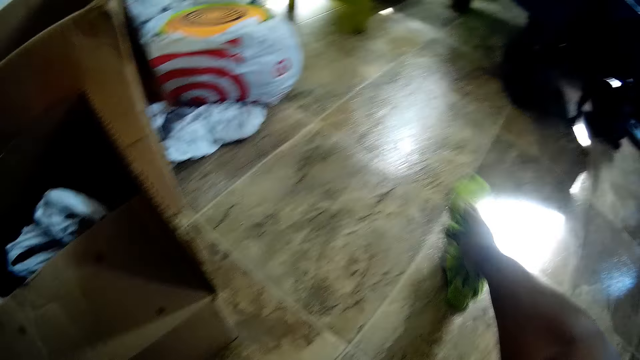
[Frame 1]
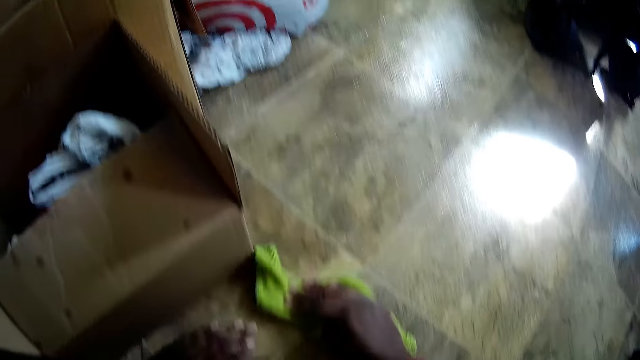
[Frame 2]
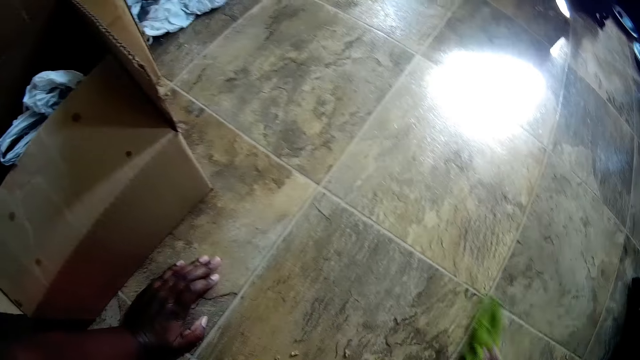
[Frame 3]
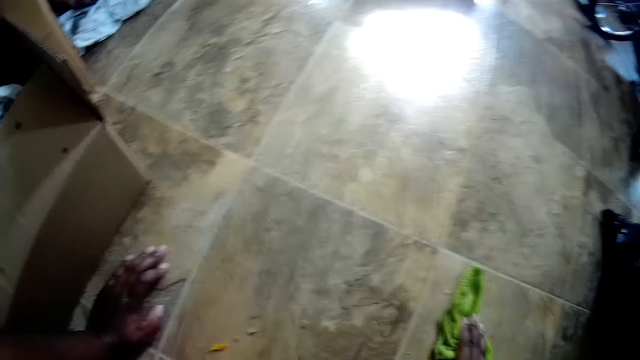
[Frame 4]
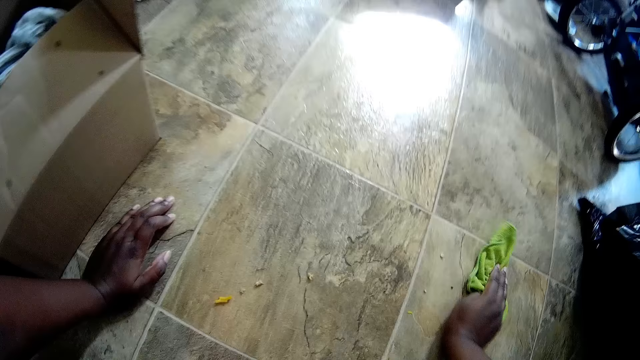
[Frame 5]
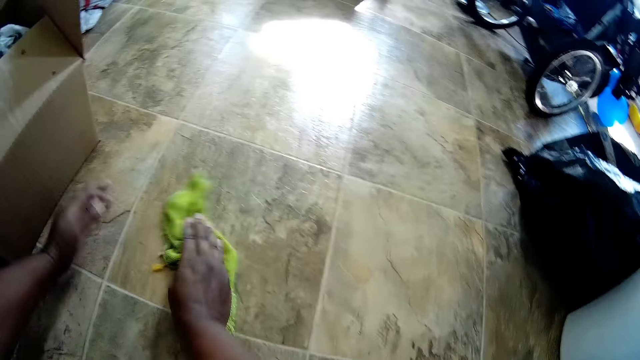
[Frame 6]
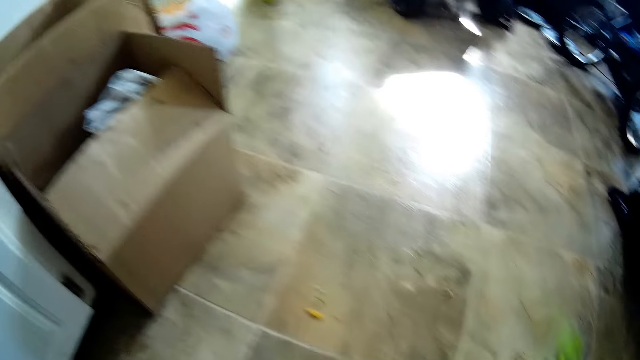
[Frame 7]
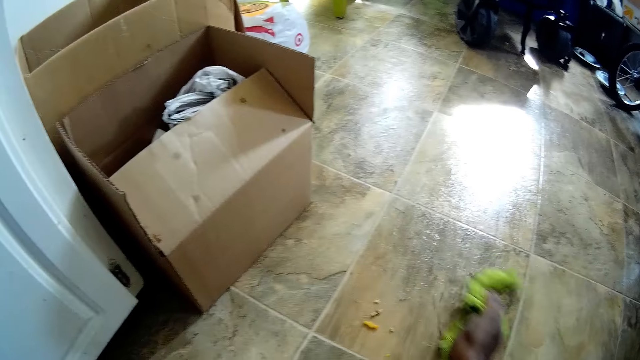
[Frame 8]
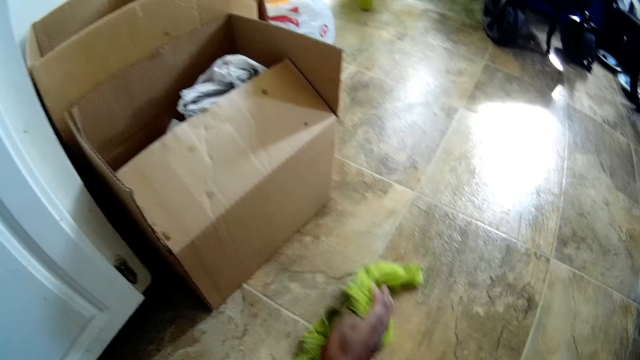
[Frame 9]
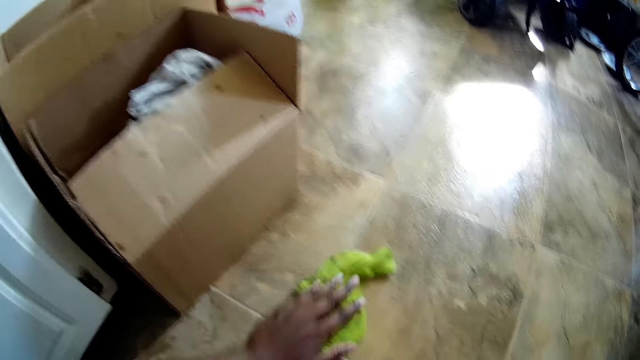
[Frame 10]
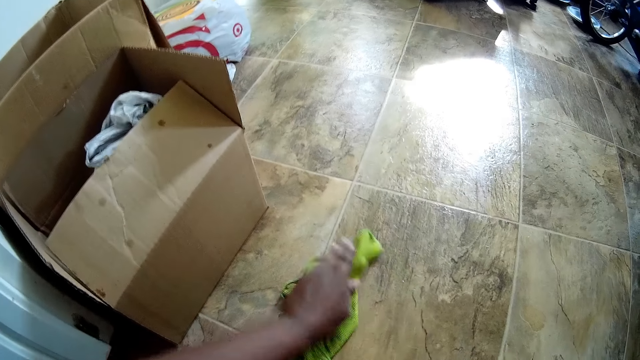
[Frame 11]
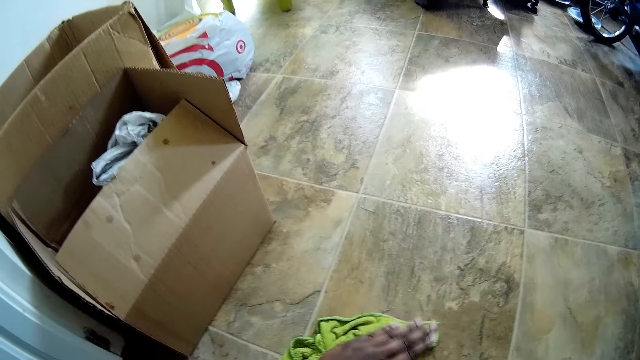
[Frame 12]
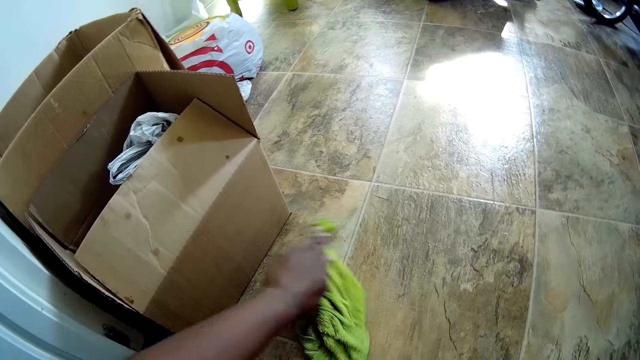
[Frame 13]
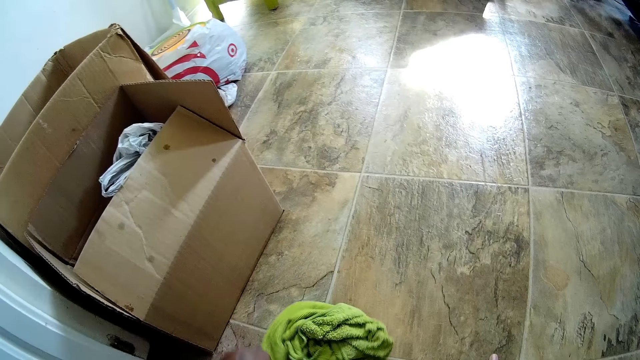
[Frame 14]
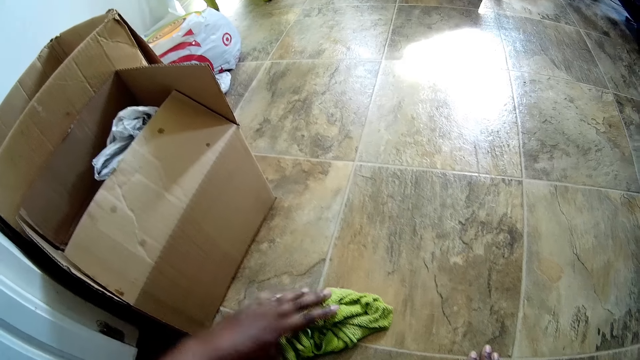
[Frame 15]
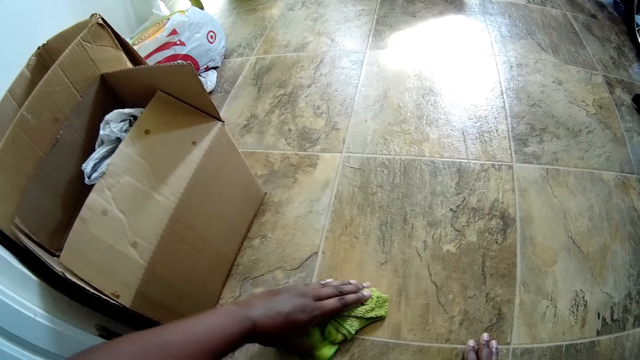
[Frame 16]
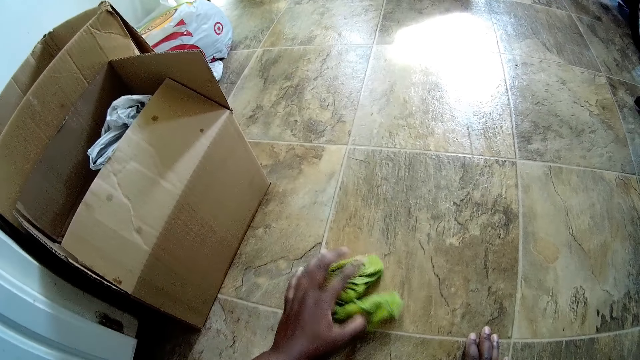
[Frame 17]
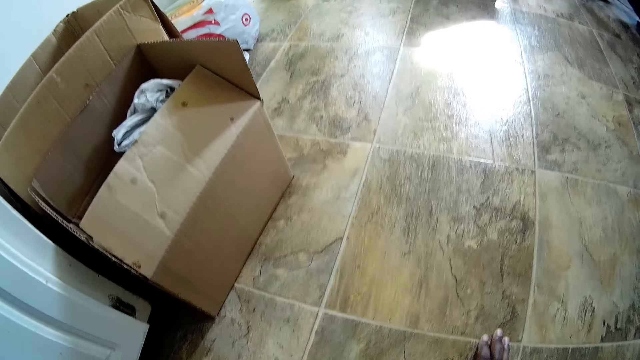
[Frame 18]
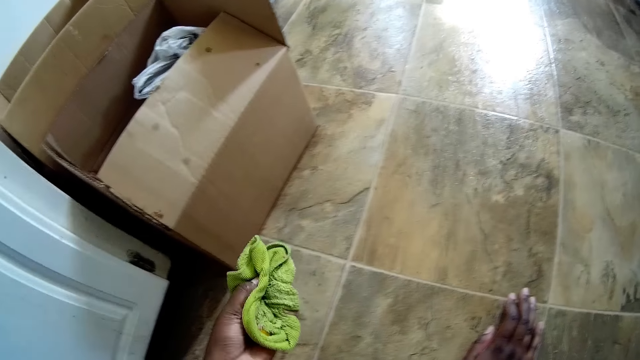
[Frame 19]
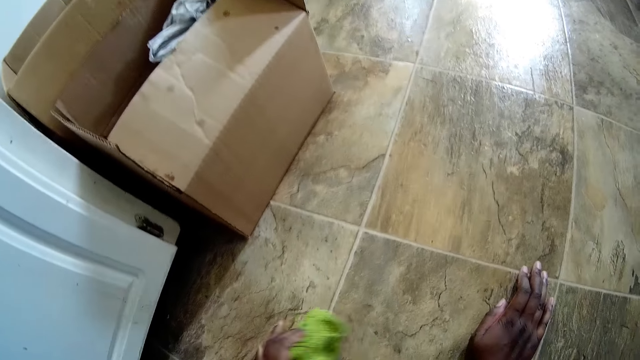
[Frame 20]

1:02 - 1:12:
The camera wearer packs dirt from the floor with the cloth in her left hand.

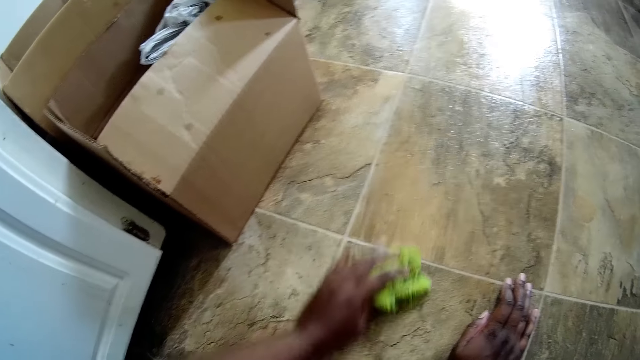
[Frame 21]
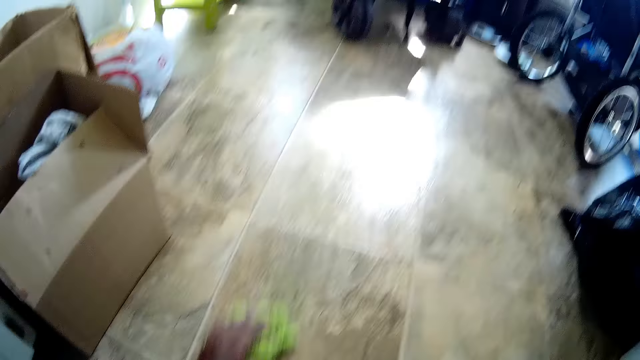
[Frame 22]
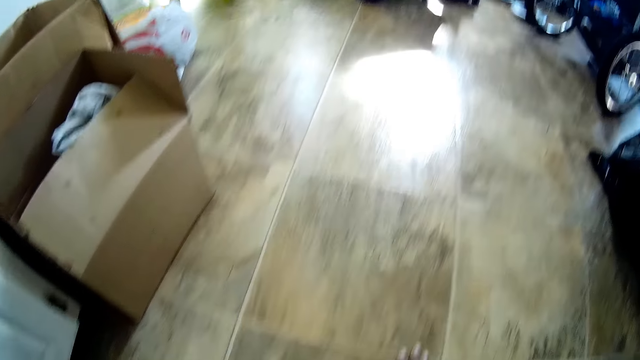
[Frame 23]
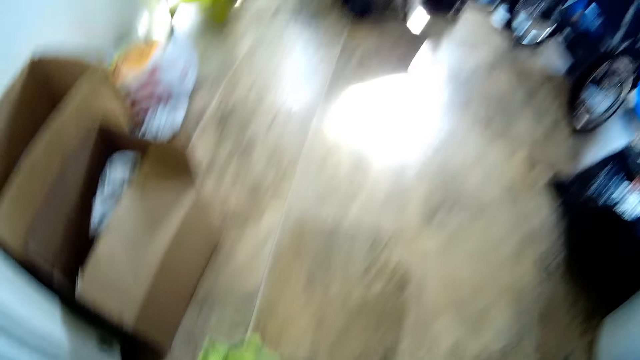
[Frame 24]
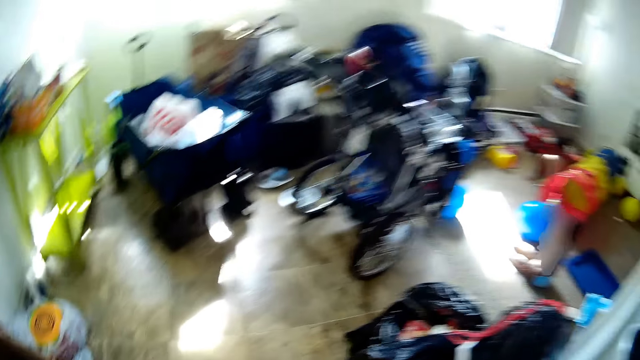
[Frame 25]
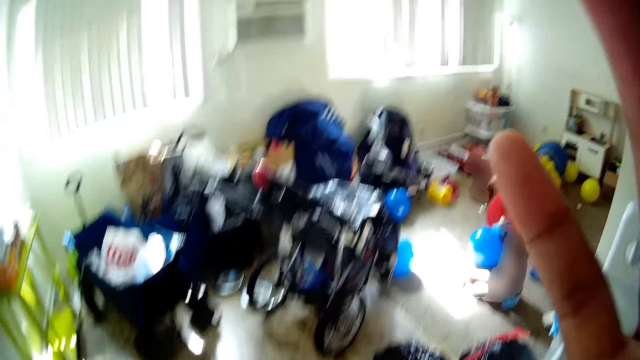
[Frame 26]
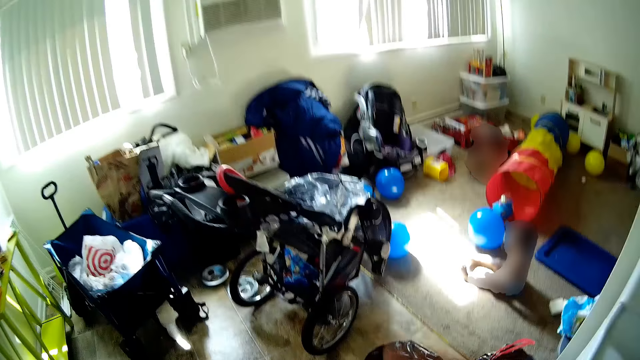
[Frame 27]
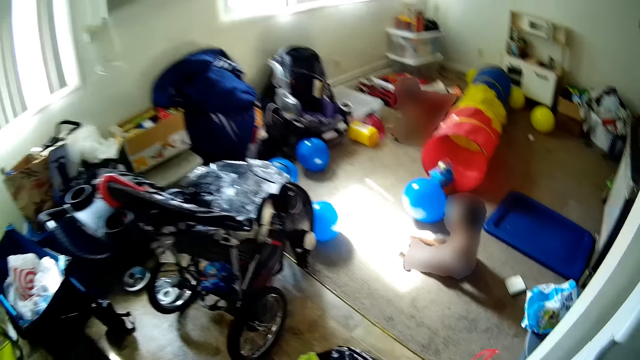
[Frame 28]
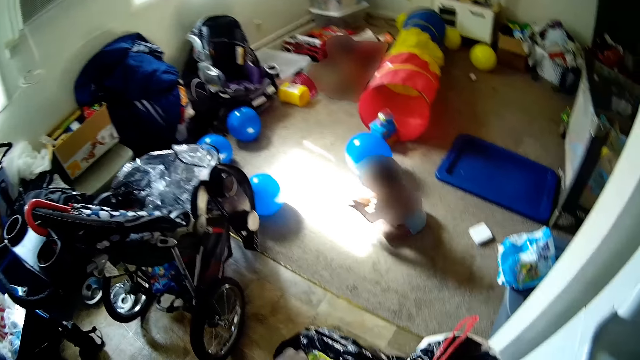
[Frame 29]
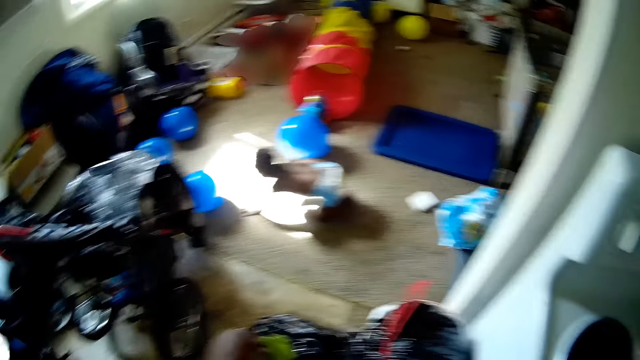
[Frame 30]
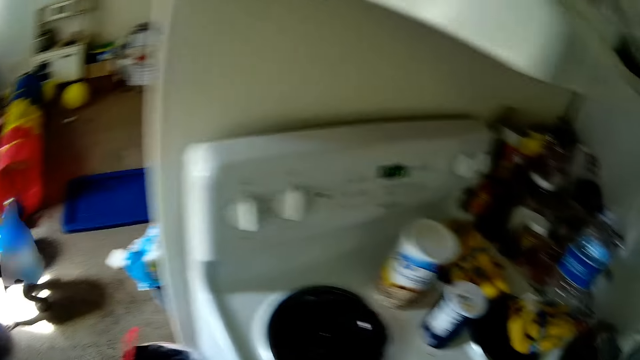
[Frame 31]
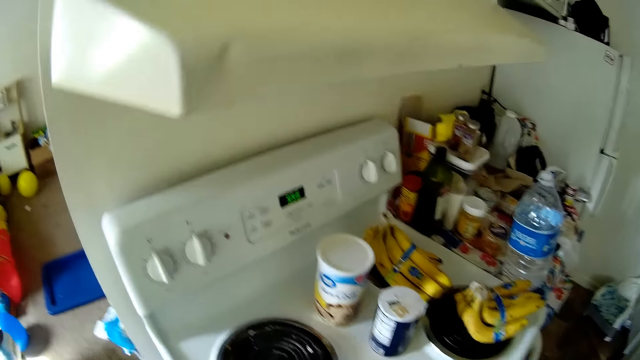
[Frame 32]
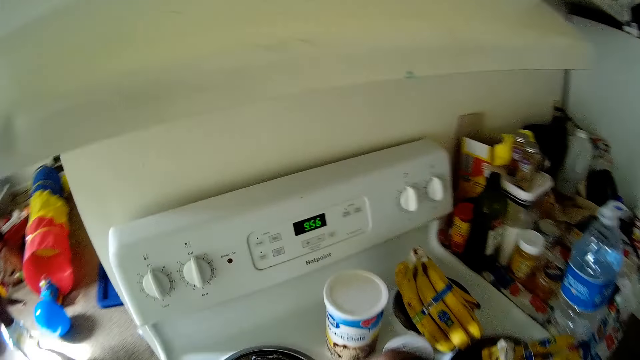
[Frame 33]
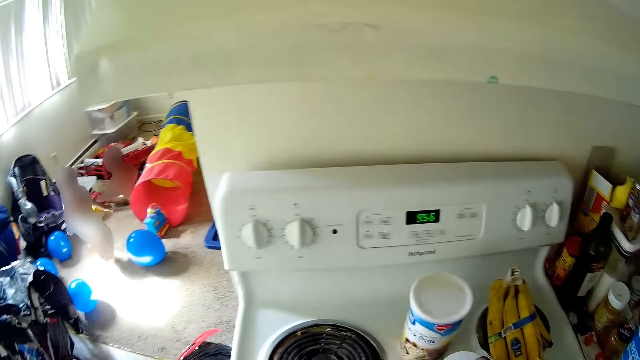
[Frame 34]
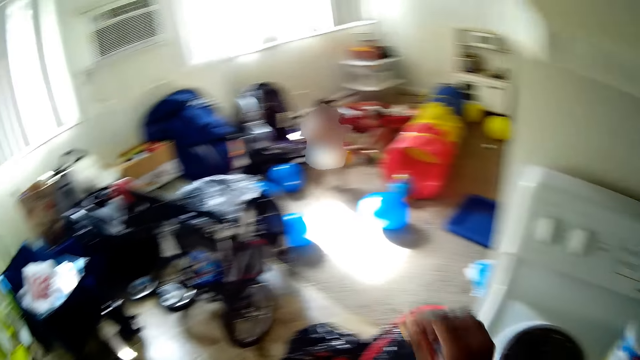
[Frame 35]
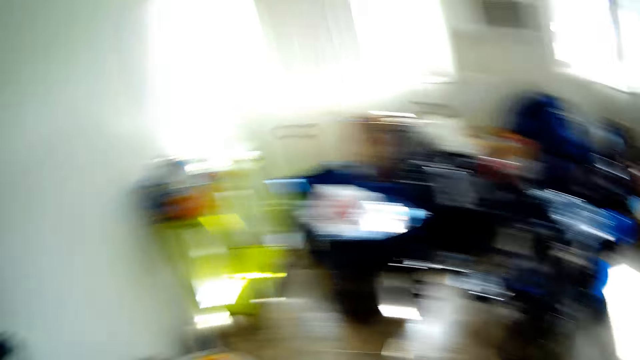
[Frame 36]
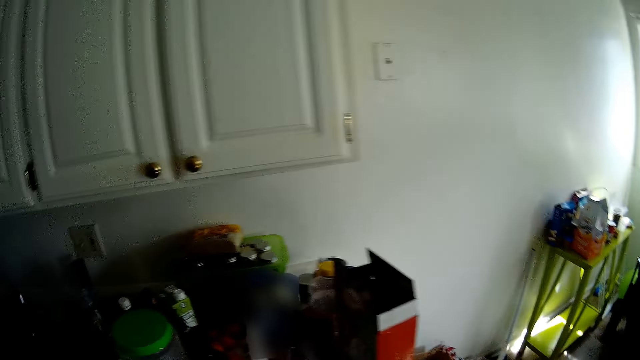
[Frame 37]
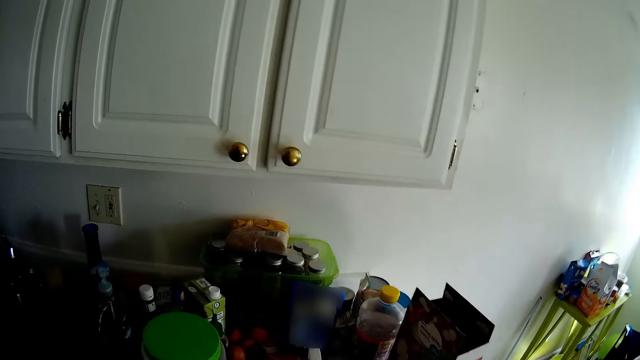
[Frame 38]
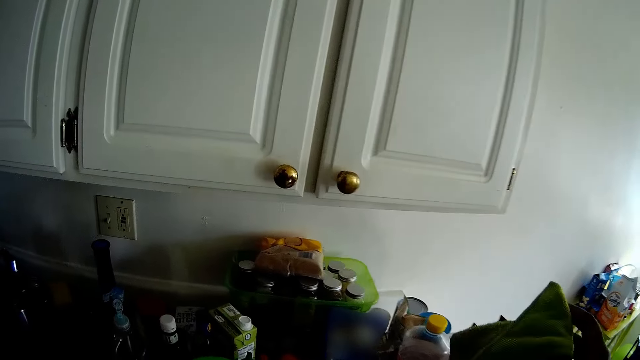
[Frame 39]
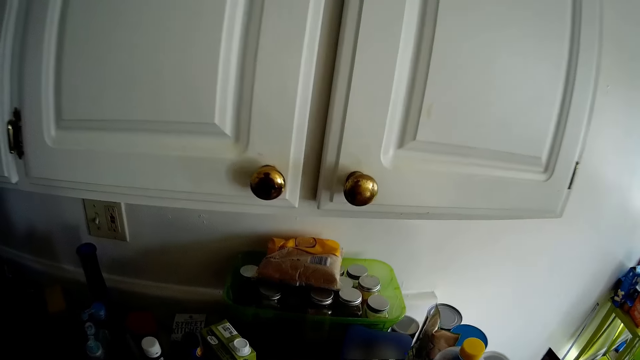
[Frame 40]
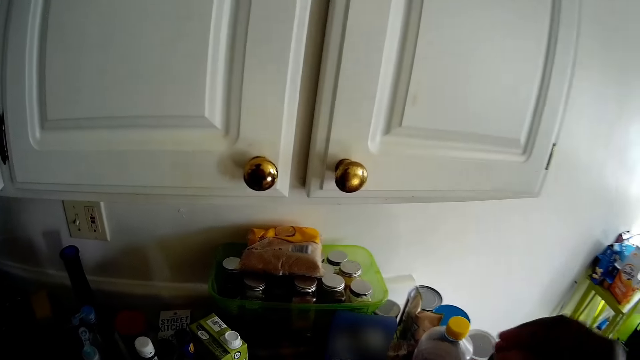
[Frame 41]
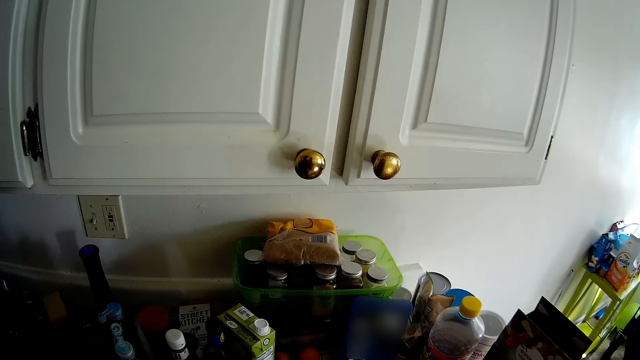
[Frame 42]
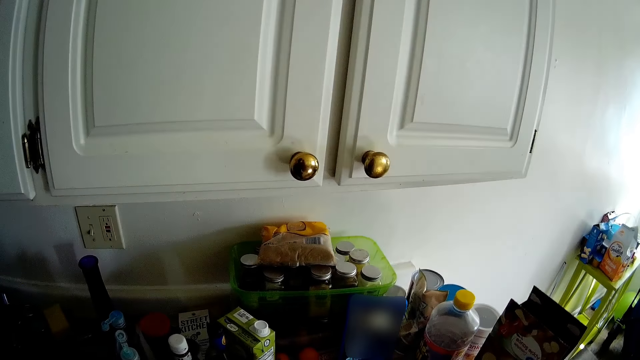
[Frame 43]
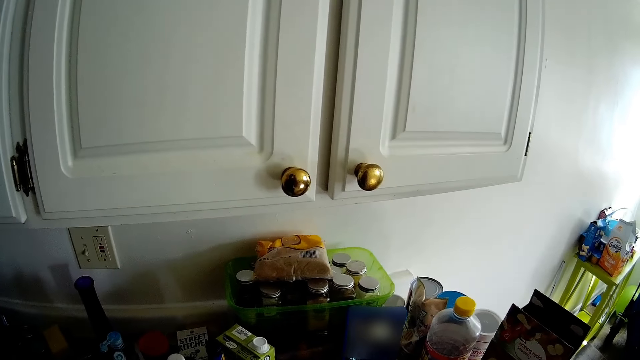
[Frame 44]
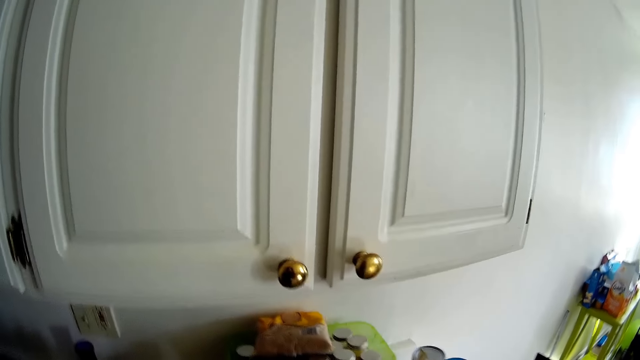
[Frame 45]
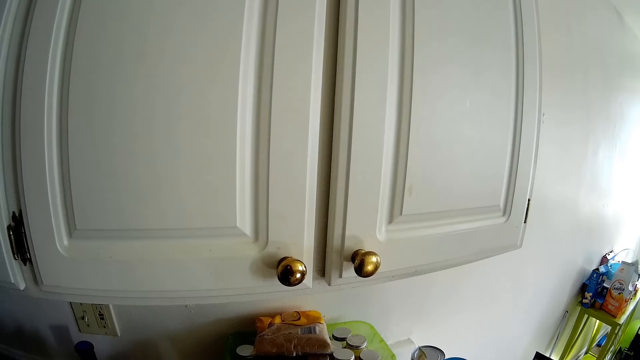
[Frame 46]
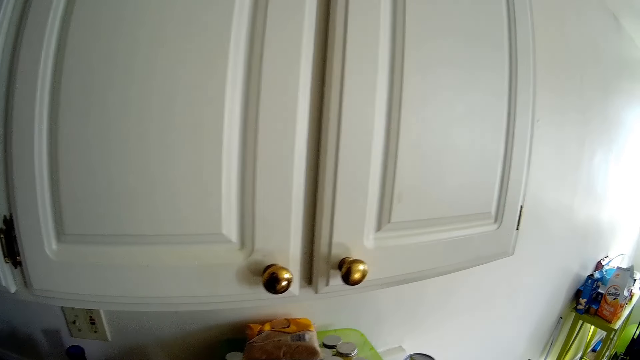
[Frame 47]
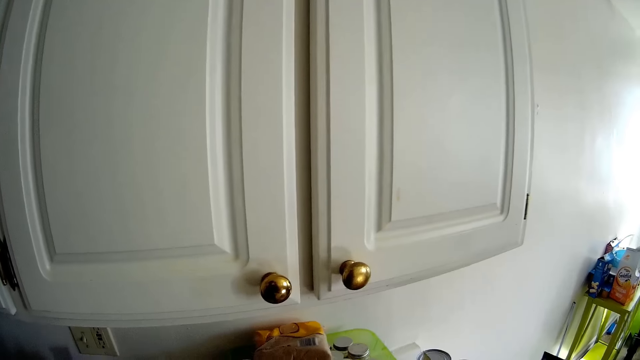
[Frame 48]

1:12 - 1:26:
The camera wearer fixes the camera. They put the dirt in the dust bin. They look around the house. They look at the phone.
